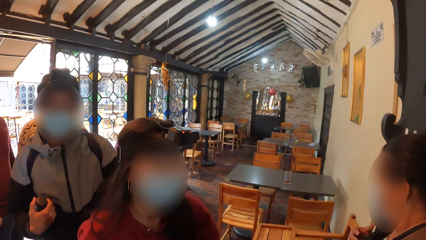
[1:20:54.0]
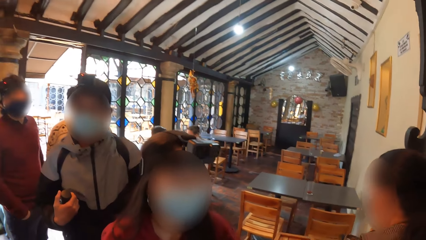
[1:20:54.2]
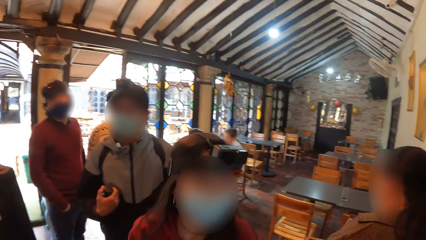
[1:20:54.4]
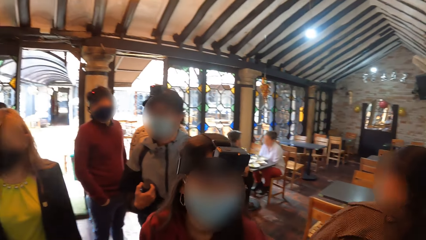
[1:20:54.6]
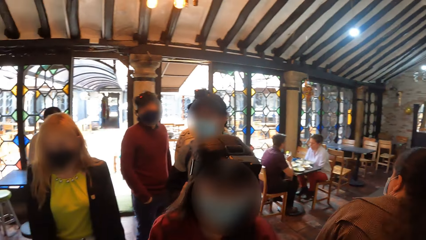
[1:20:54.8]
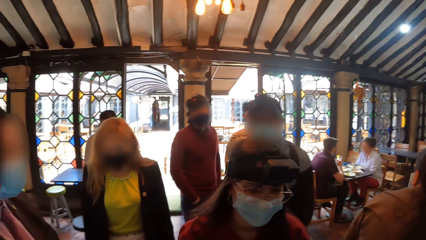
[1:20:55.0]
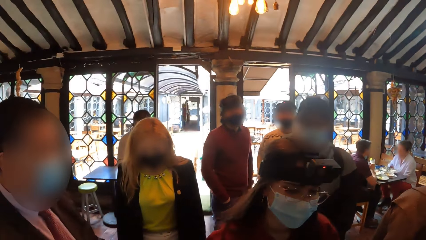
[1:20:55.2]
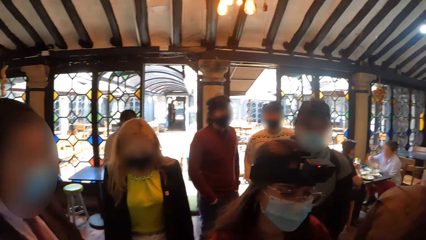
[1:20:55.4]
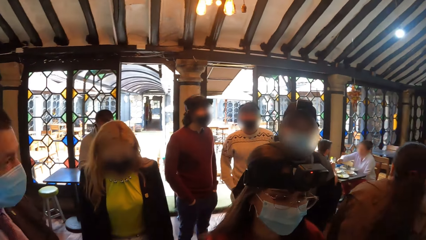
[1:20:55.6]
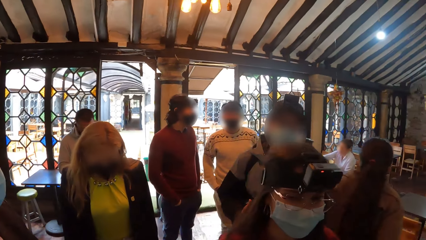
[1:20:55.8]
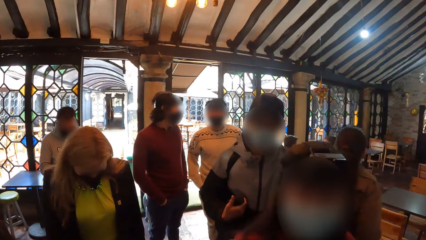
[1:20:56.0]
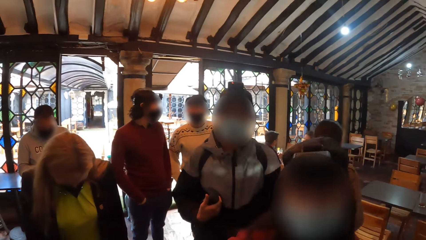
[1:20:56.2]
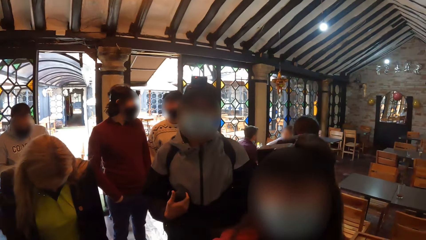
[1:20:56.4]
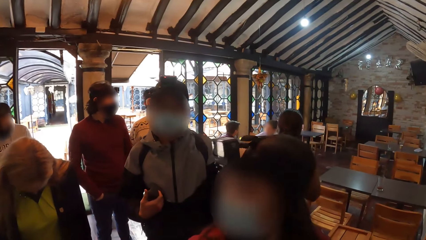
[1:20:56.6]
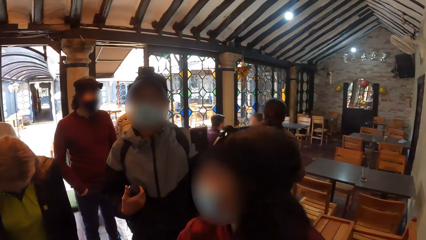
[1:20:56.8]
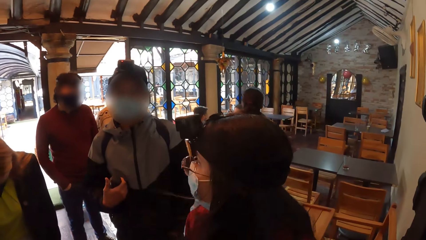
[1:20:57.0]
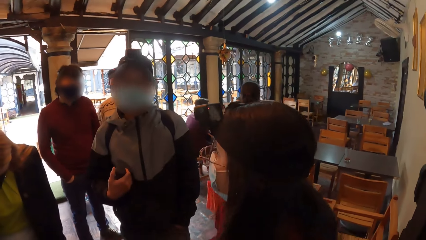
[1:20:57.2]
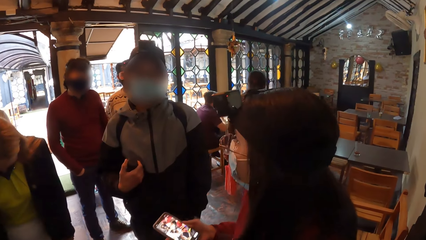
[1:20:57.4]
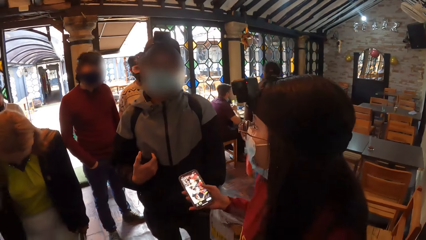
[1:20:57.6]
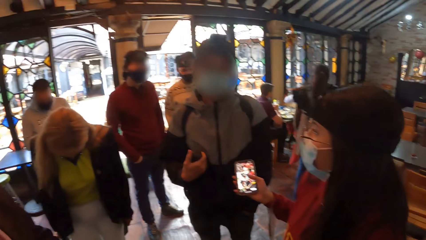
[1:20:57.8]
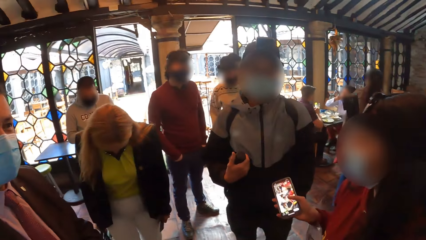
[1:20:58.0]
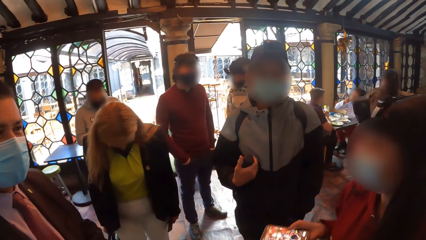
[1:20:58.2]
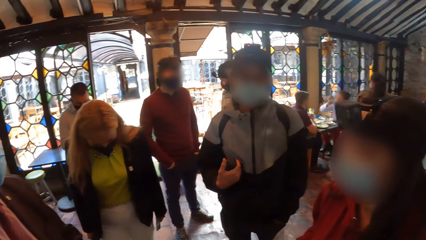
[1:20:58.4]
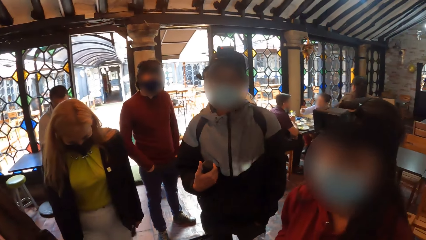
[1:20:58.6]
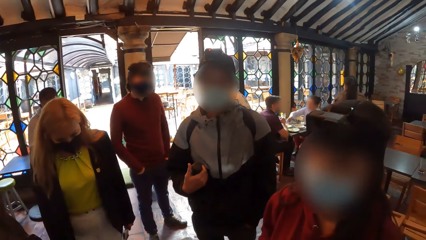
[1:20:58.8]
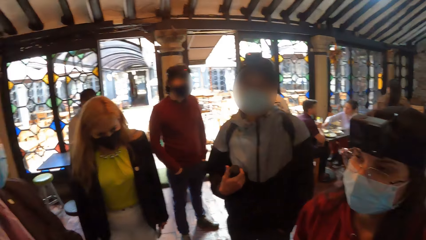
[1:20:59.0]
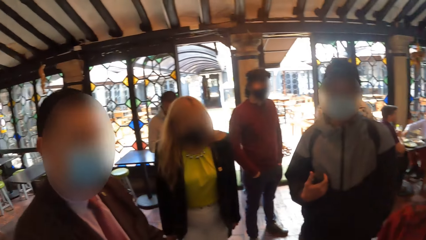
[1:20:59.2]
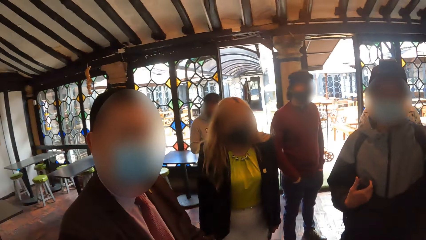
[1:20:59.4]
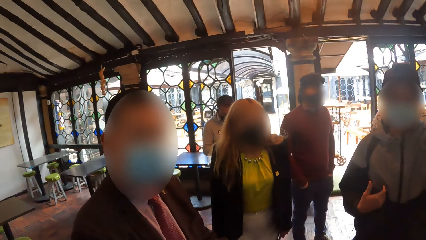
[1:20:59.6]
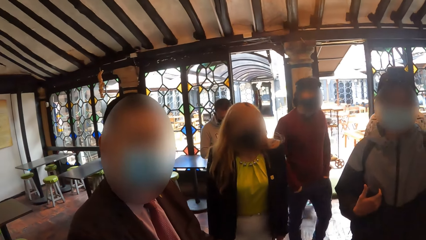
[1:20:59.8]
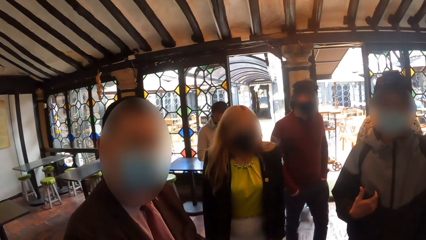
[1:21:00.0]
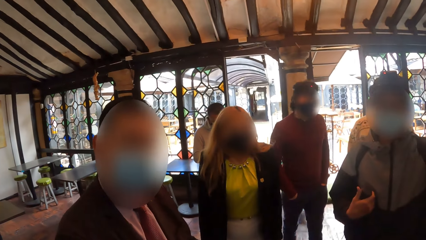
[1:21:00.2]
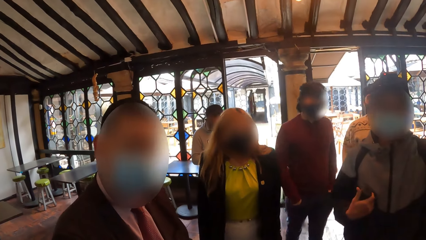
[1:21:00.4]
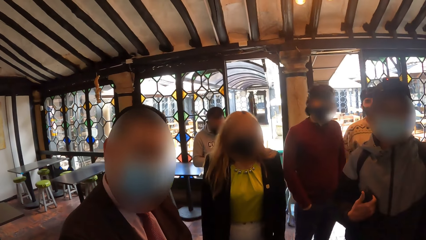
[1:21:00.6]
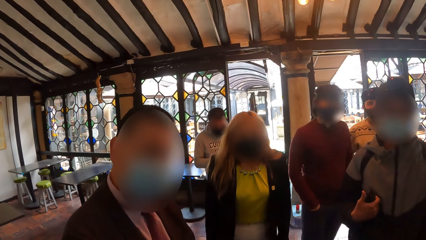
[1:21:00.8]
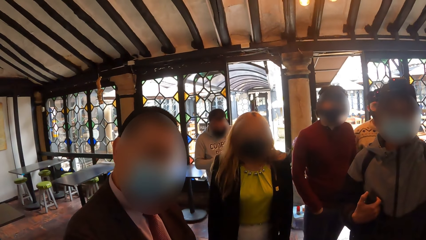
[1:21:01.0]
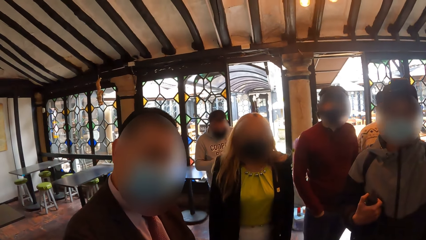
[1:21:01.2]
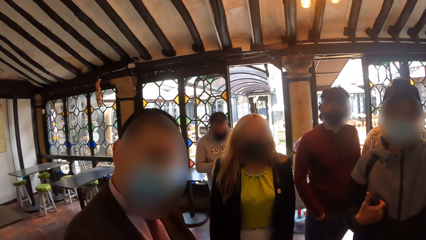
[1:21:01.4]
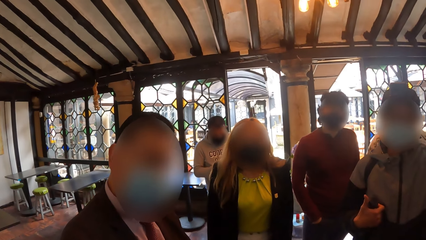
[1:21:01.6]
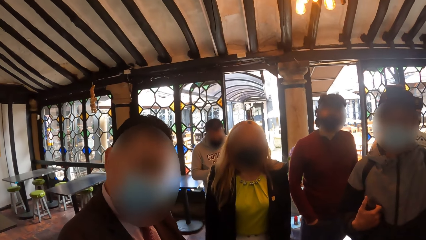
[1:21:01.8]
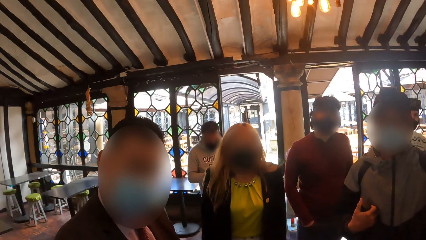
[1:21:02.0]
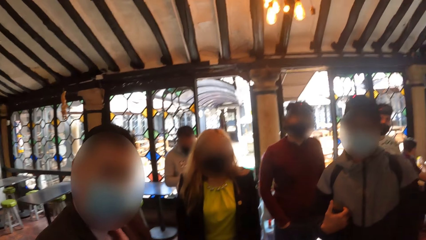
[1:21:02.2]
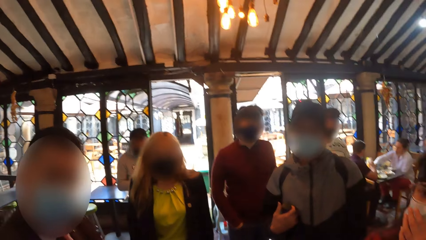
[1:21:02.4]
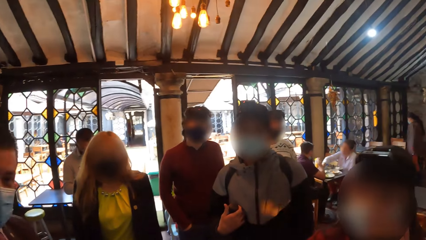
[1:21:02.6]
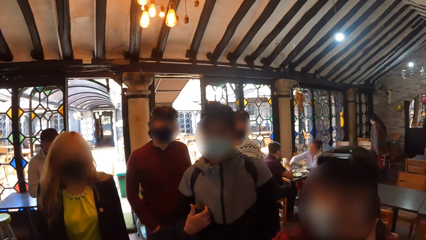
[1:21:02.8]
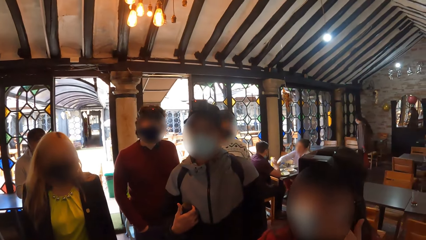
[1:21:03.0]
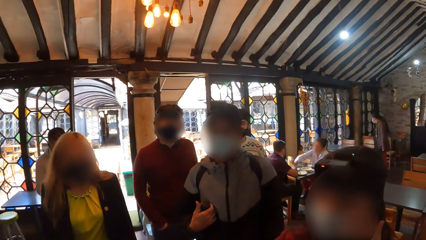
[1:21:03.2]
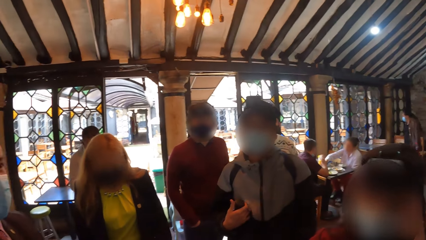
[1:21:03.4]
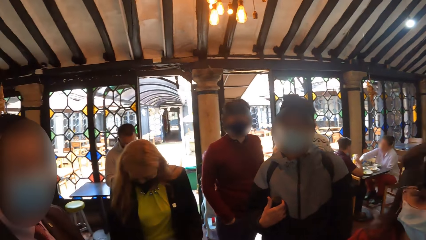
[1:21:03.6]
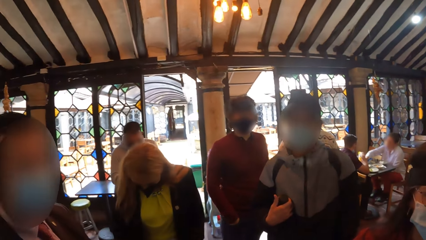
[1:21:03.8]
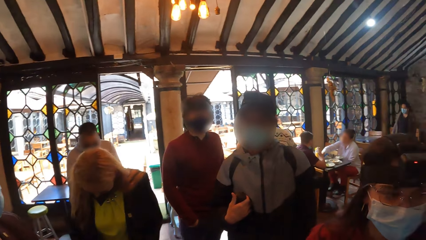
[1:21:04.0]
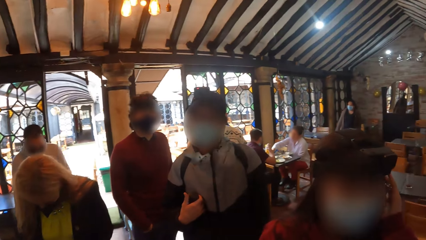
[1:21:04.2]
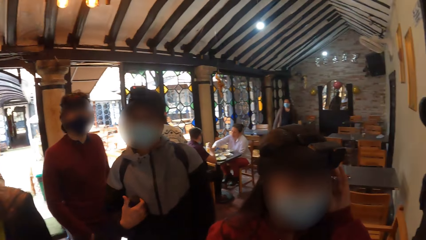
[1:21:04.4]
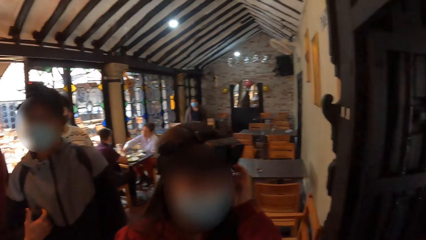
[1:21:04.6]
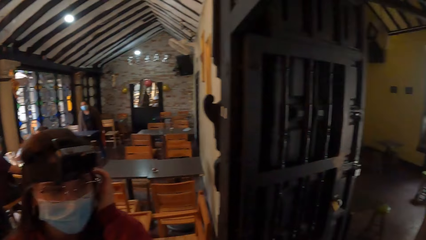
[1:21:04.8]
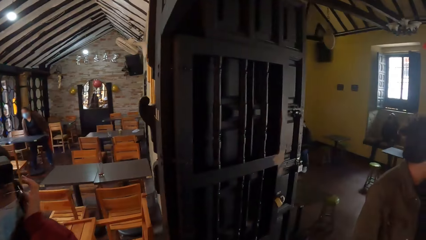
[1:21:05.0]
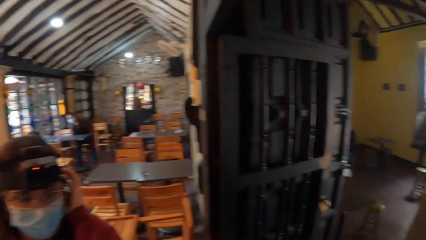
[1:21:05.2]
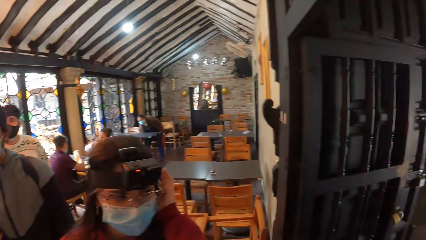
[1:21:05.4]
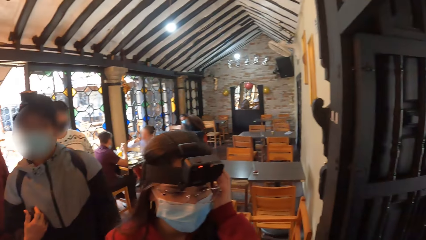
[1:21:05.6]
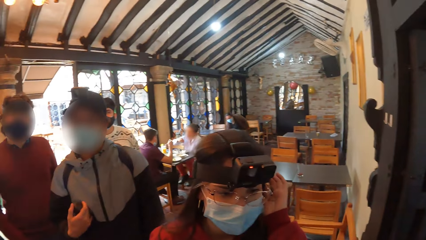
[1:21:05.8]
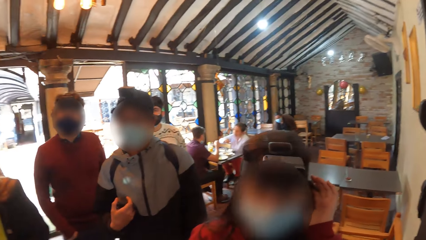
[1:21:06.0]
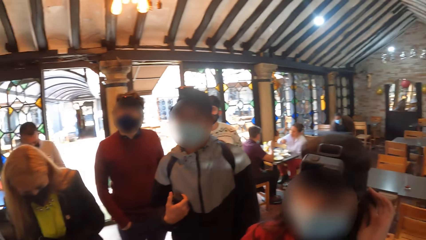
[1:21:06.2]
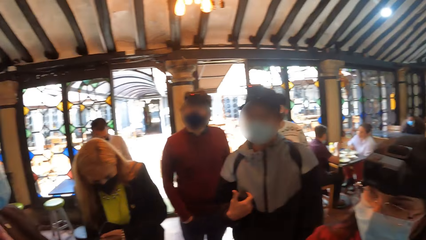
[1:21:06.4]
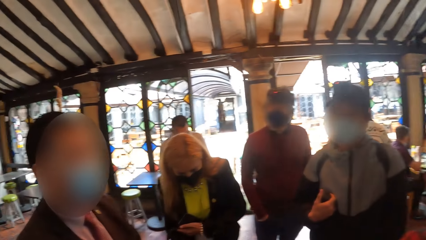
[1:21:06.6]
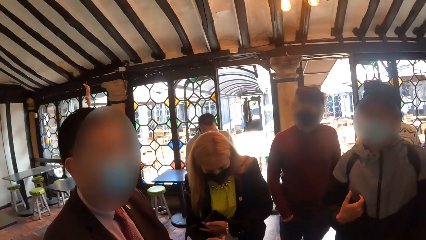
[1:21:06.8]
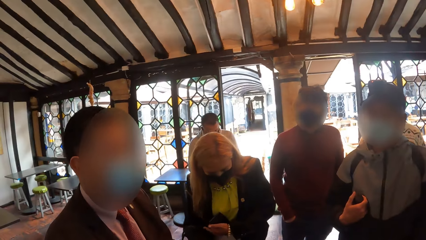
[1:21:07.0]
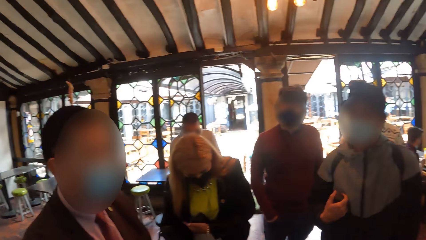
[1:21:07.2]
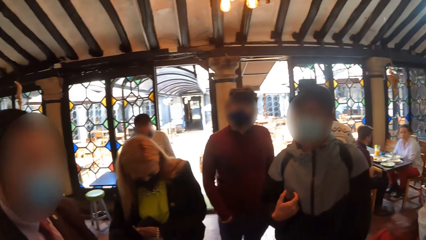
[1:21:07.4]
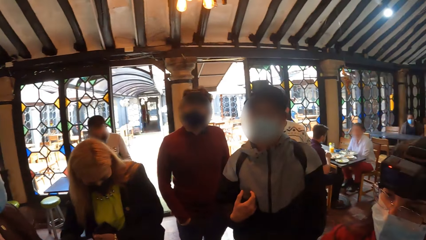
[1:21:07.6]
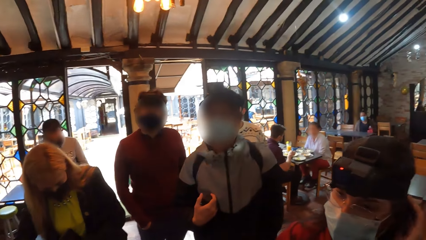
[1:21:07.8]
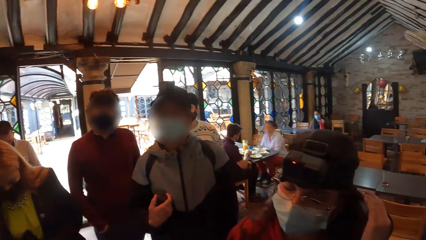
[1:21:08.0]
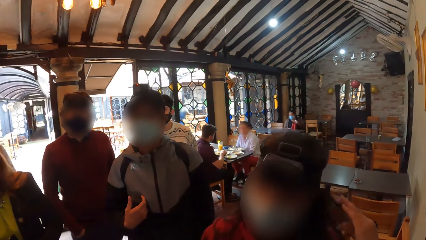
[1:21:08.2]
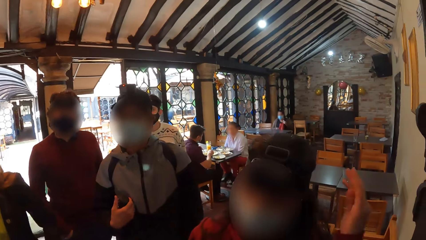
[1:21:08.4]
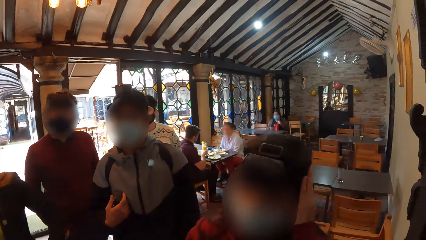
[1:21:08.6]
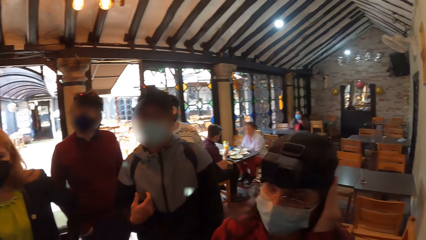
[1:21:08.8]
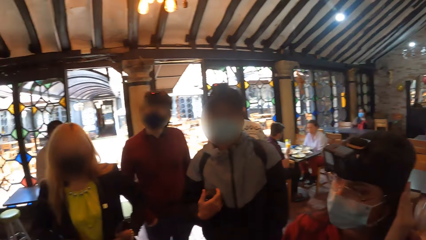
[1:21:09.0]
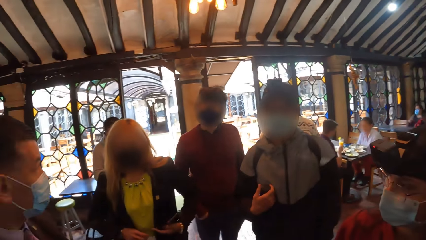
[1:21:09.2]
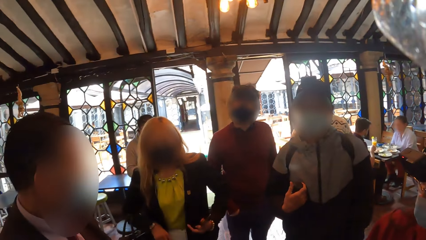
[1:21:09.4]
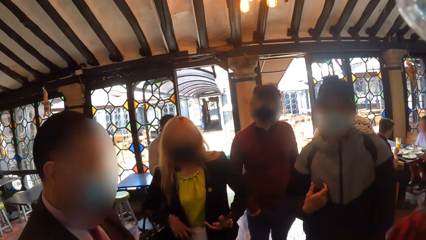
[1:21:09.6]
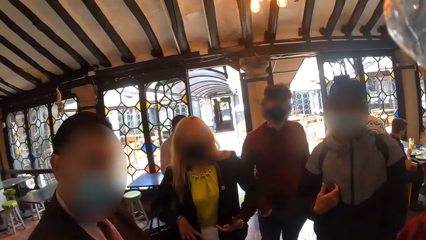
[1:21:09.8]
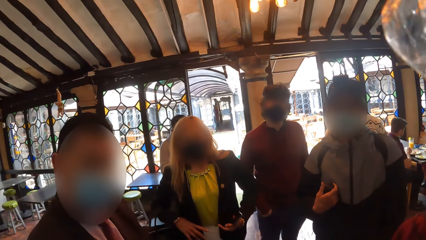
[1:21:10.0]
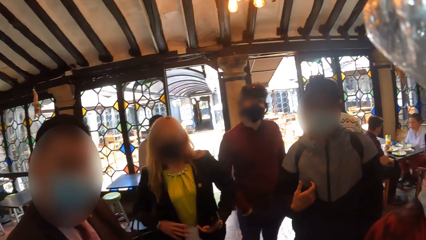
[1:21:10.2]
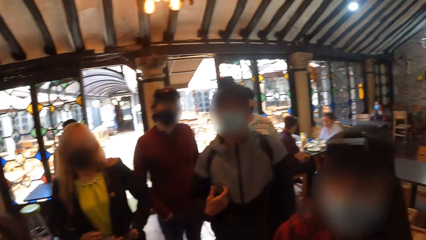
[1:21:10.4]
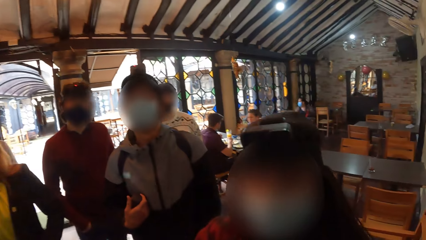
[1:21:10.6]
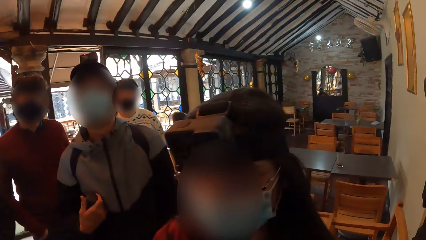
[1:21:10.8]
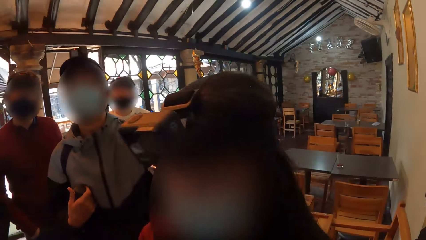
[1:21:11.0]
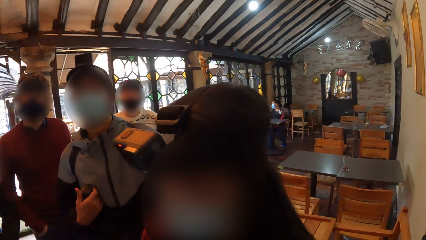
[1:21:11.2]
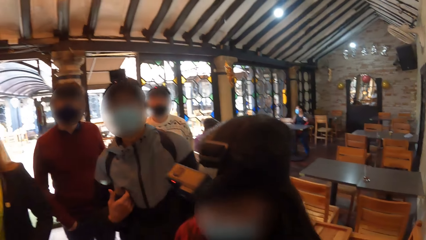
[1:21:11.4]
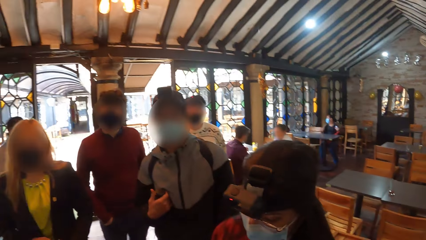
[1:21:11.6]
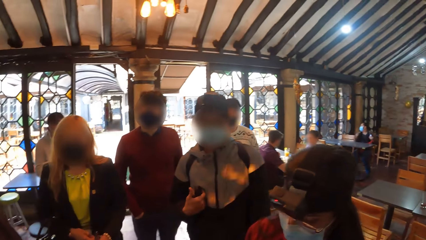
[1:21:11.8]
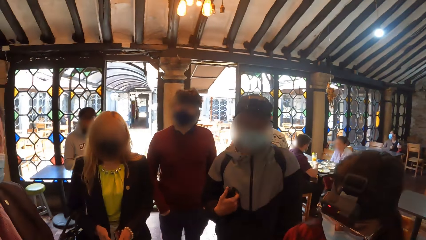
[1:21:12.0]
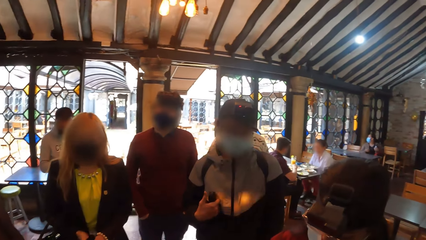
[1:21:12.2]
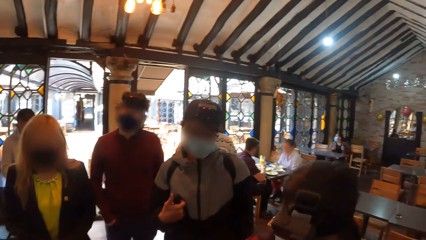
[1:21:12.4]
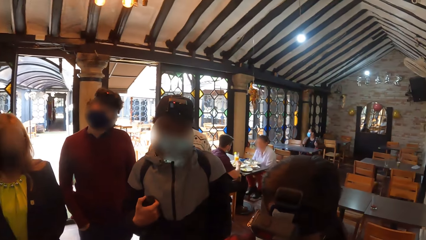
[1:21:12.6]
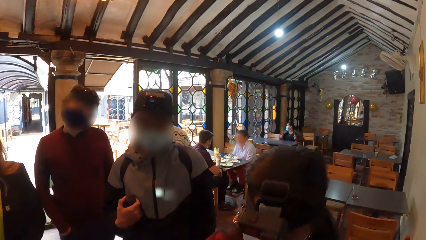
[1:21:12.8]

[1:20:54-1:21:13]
The woman touches her head with her left hand.
